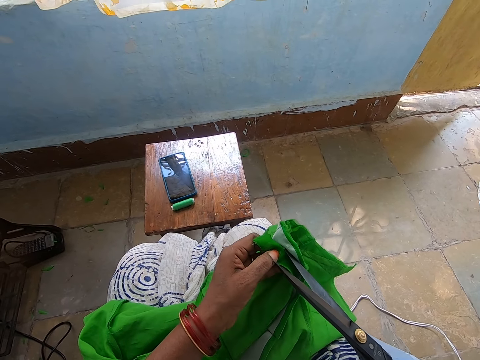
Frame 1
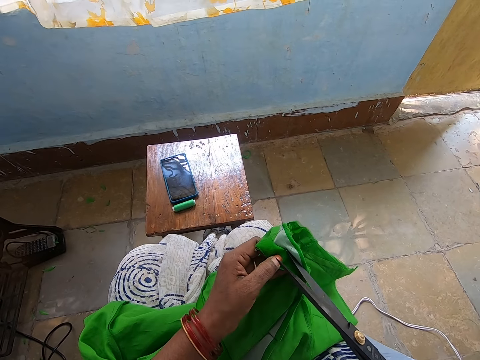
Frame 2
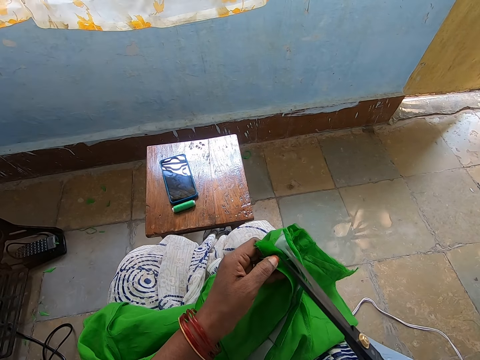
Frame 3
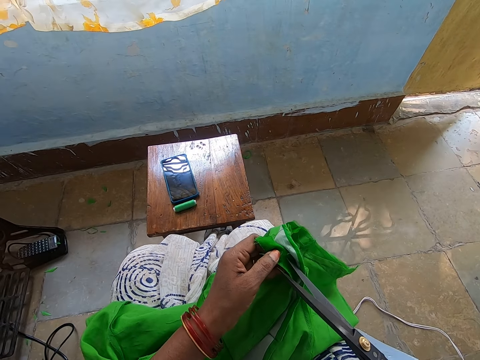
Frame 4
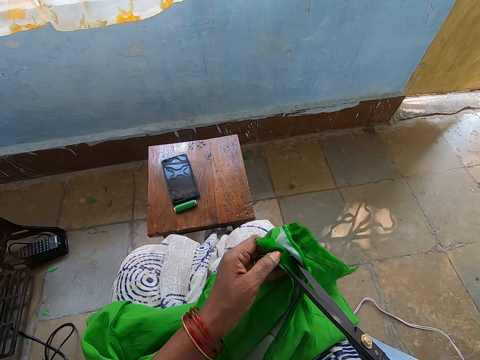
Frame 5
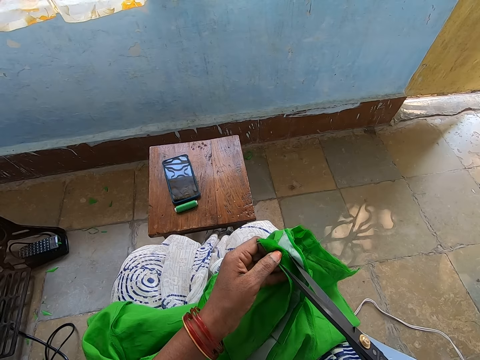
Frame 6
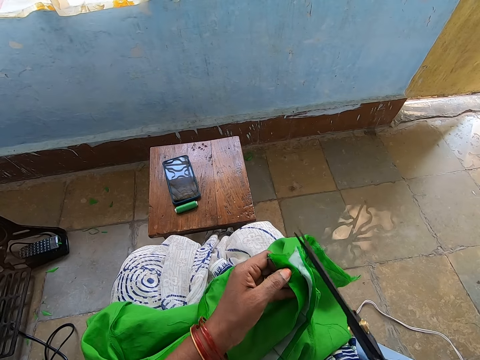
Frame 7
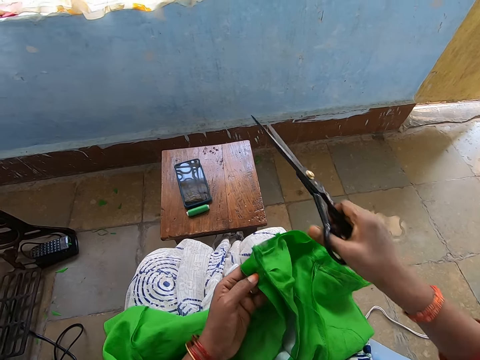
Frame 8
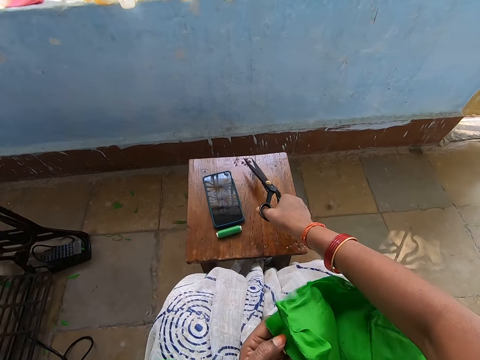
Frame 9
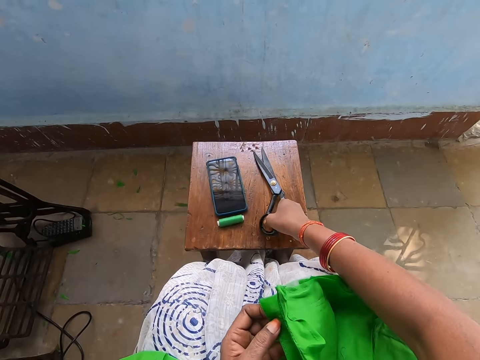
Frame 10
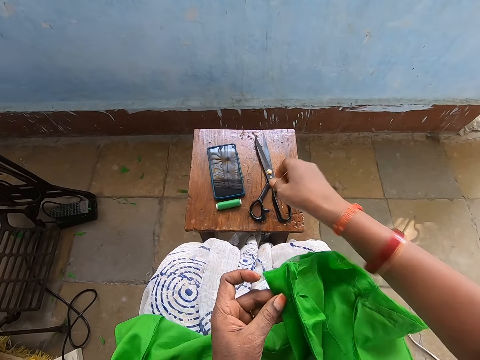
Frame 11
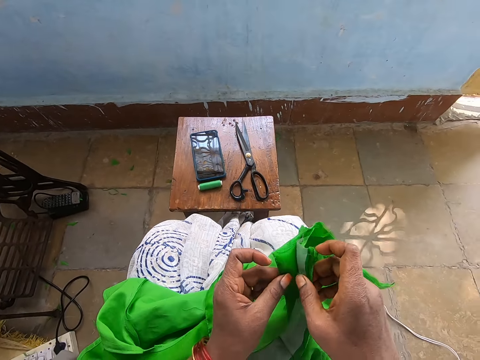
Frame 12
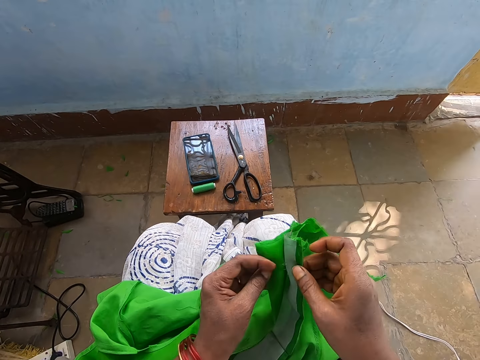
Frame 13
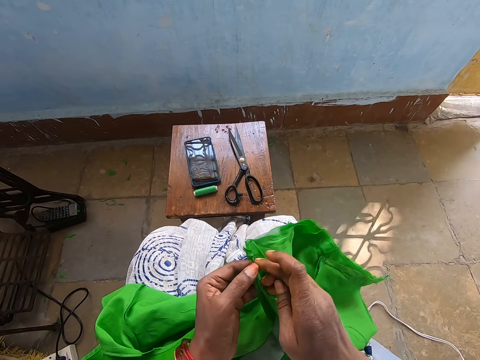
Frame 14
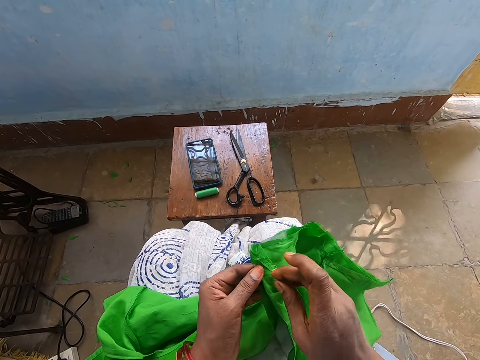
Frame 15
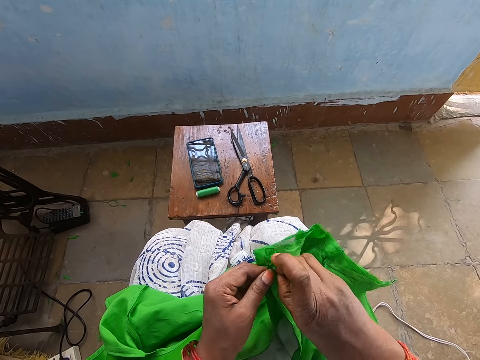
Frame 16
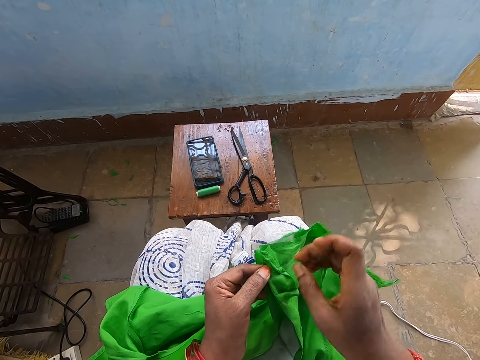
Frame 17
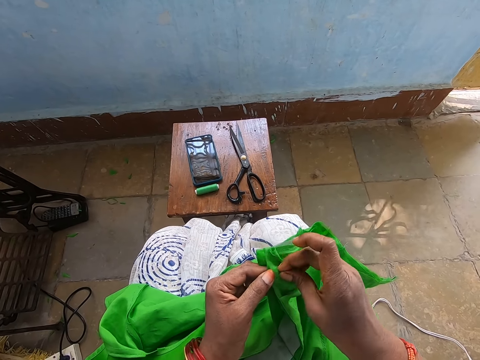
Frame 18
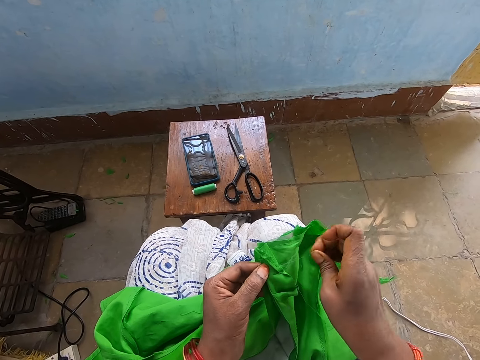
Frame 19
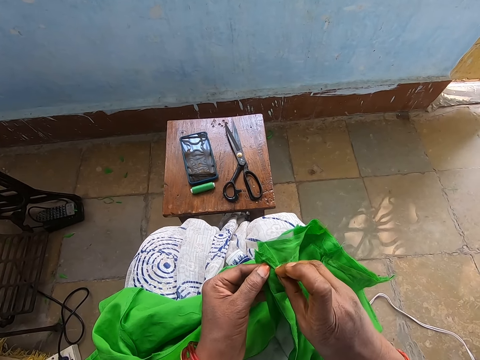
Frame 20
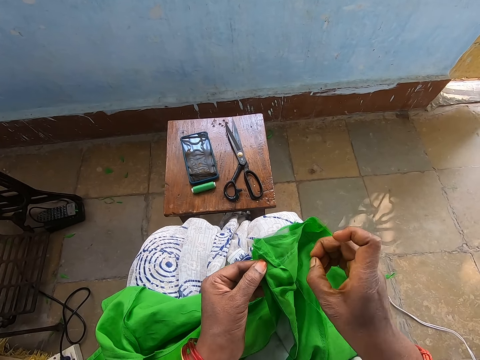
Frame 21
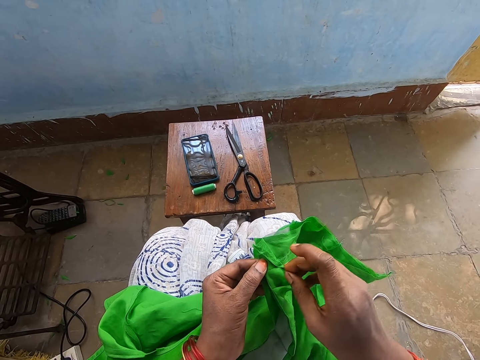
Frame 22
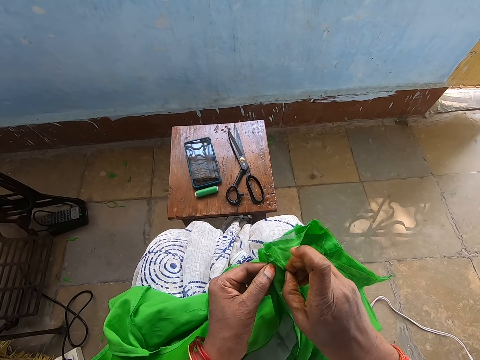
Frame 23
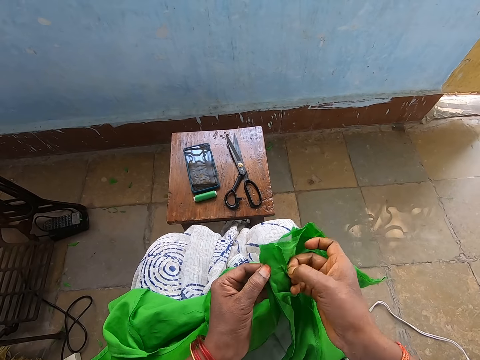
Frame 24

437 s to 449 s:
The camera wearer trims threads on the piece of cloth in her left hand with the scissors in her right hand. She drops the scissors in her right hand on a stool. She adjusts the piece of cloth with both hands. She removes thread on the fabric with her hands.

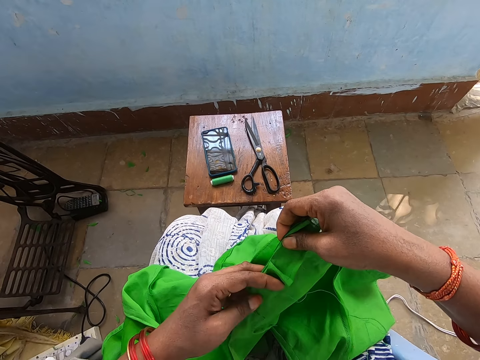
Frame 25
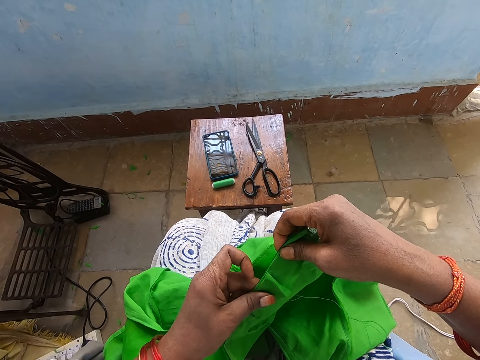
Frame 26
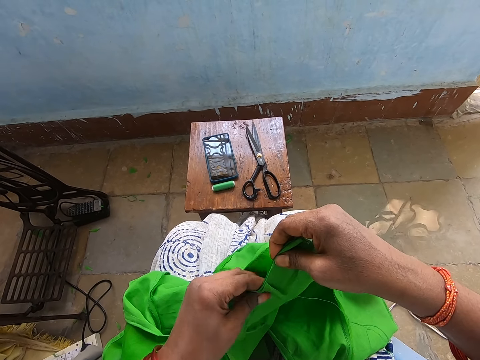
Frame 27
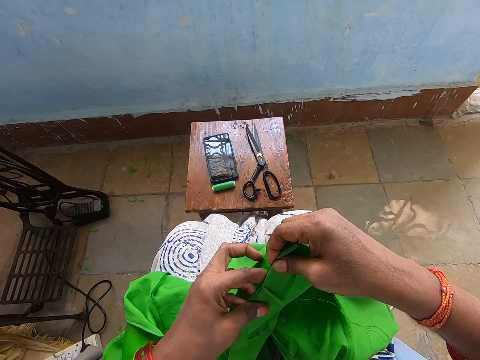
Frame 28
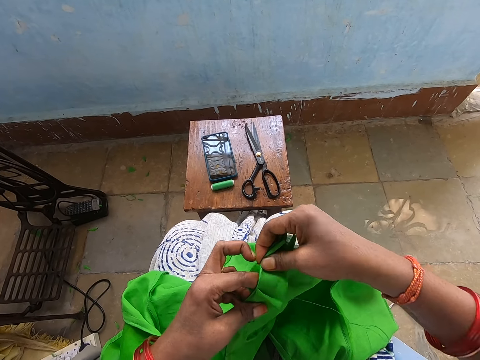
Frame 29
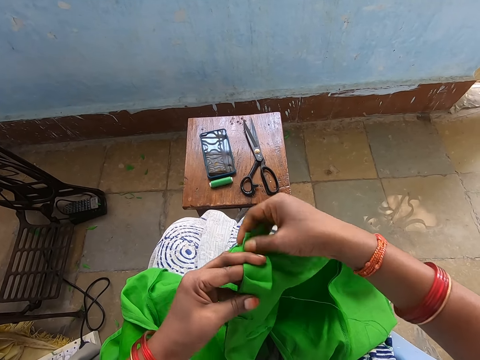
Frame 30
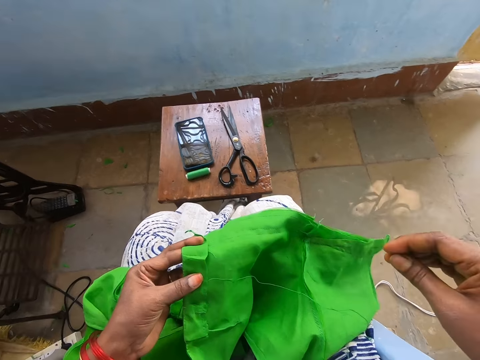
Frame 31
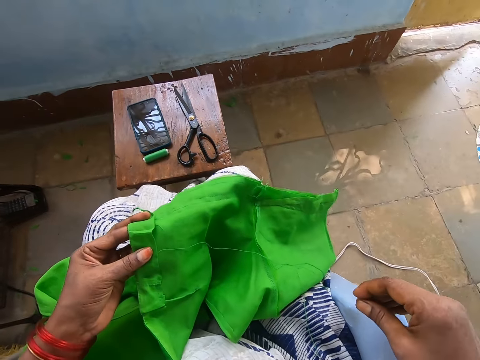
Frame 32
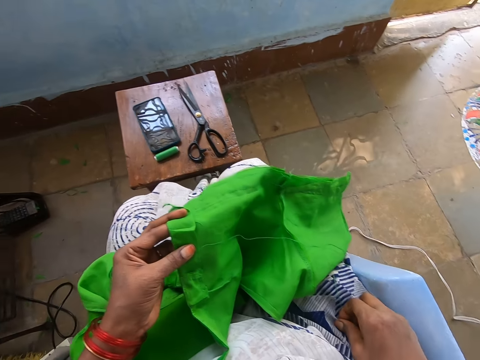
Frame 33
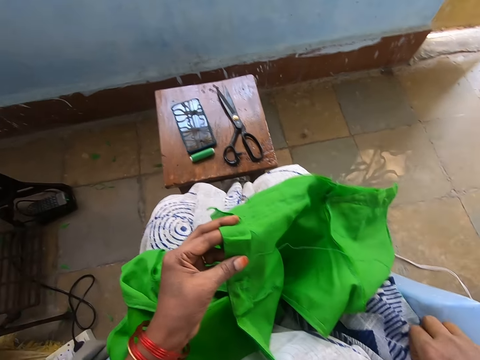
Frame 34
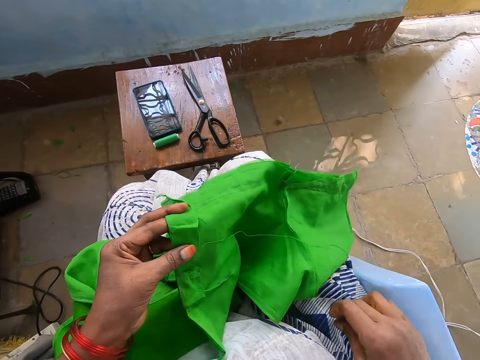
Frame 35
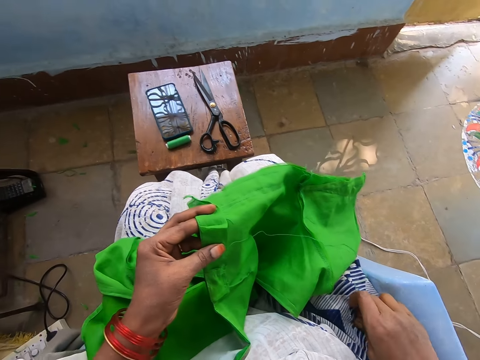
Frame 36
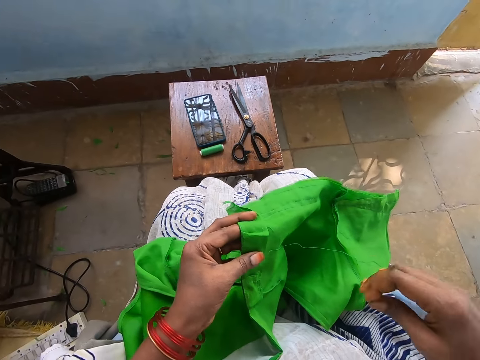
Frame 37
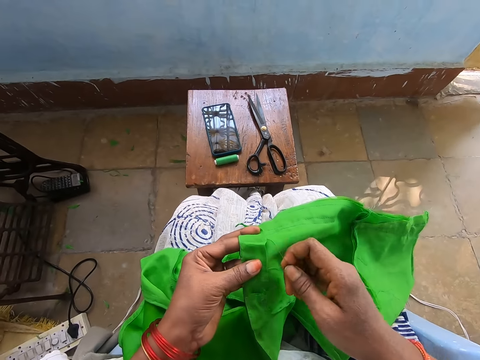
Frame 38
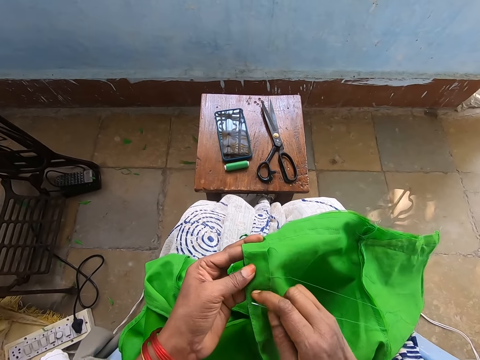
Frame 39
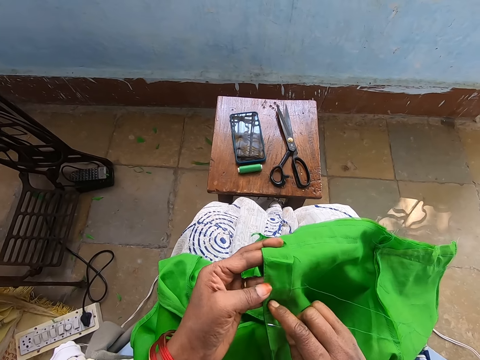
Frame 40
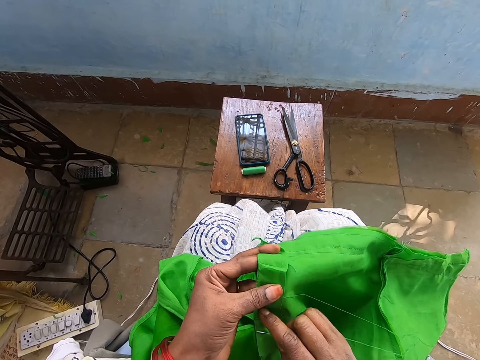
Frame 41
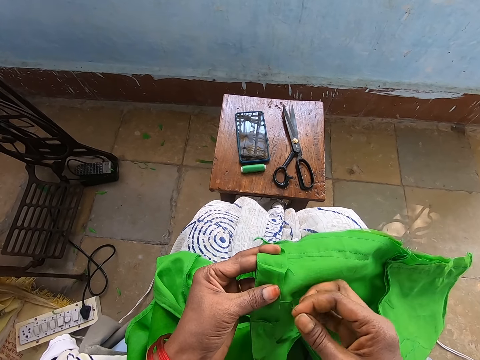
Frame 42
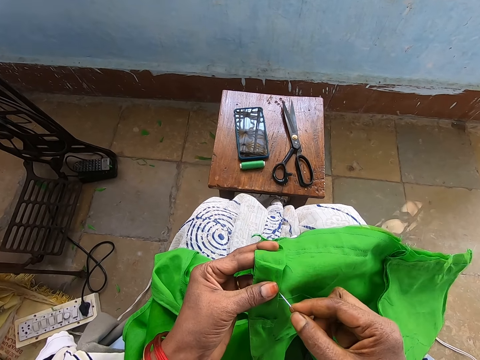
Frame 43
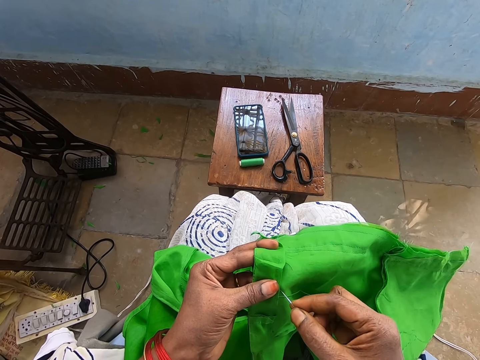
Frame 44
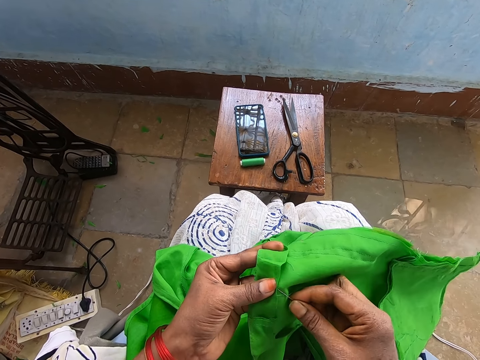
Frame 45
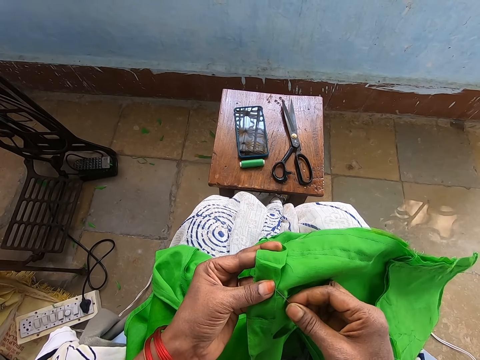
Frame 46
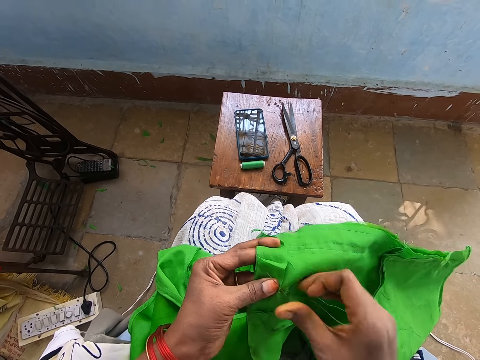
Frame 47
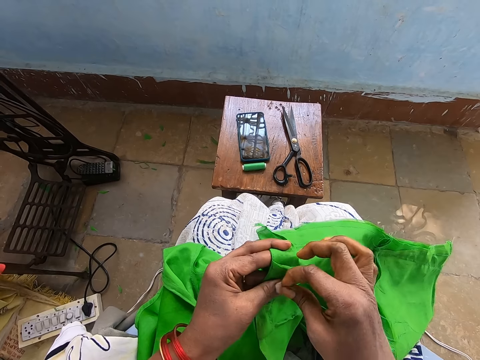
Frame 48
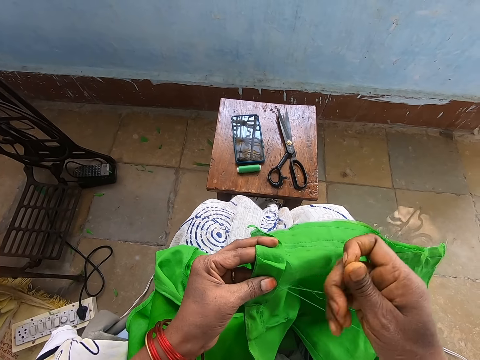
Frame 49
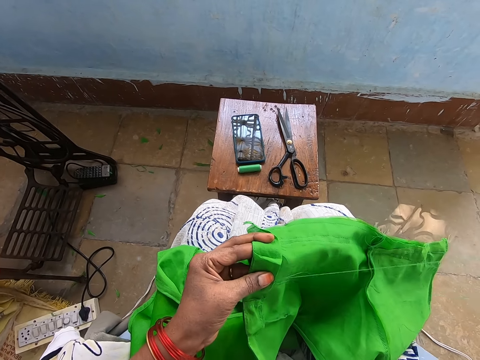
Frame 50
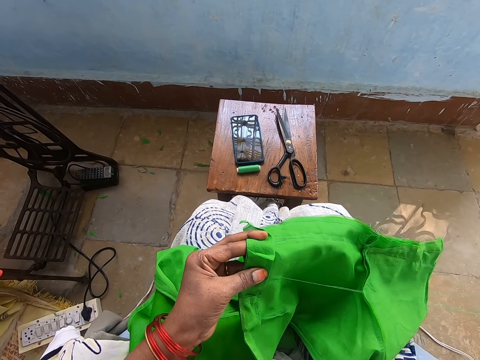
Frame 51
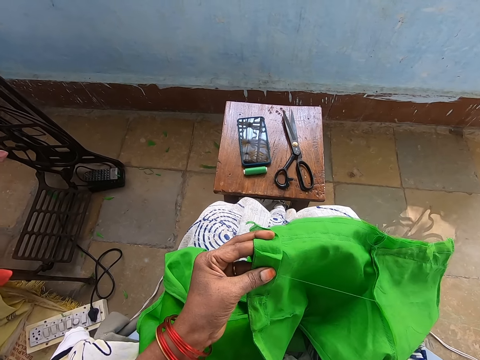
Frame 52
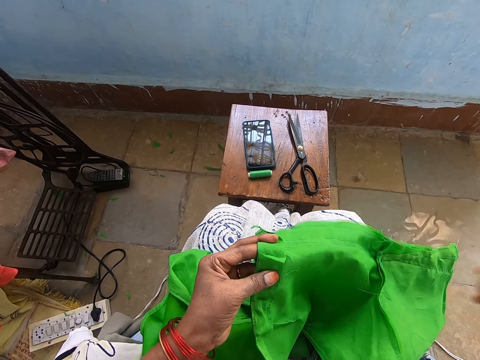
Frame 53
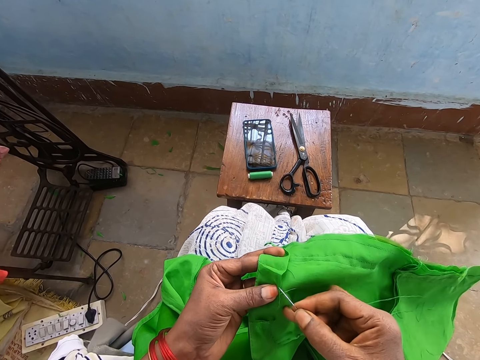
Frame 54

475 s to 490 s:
The camera wearer folds the fabric onto her finger. She picks up the needle and thread on her lap with her right hand. She stitches the piece of cloth in her left hand with the needle and thread in her right hand in a room.
